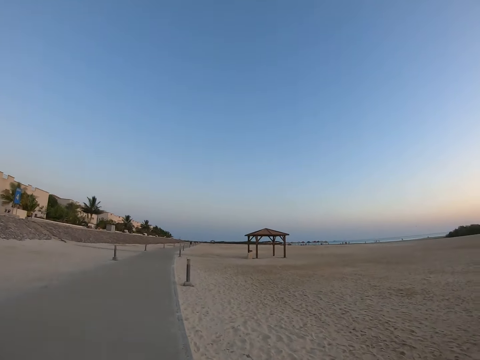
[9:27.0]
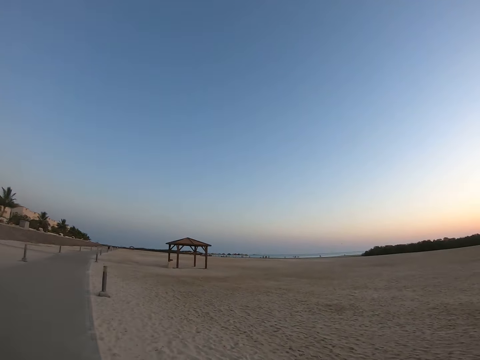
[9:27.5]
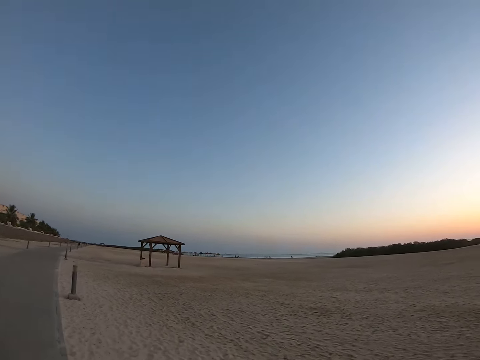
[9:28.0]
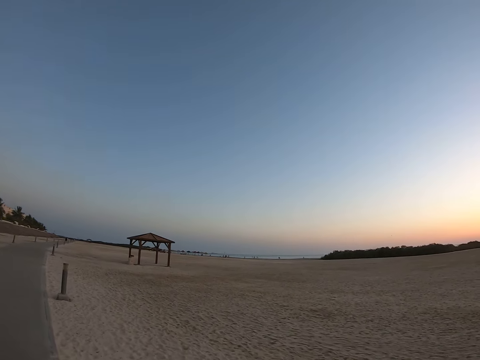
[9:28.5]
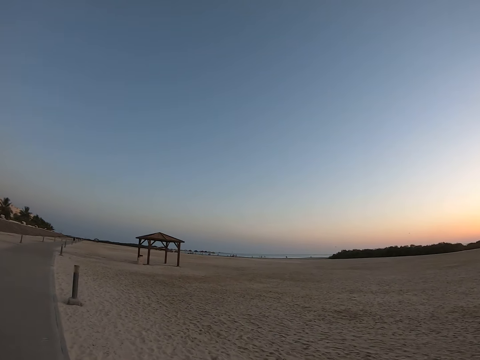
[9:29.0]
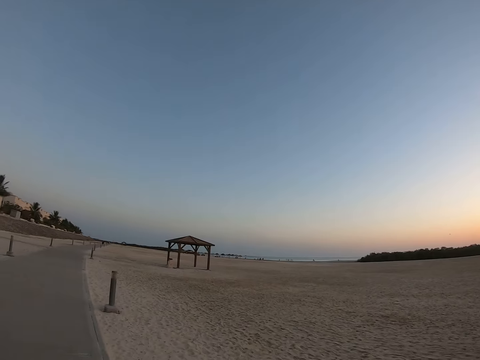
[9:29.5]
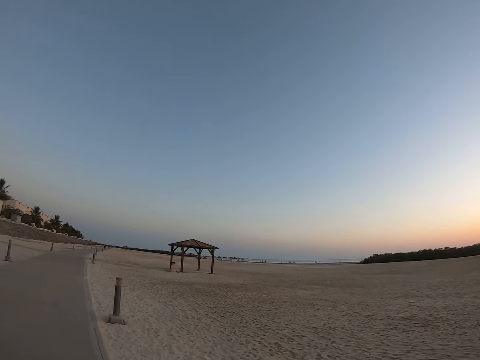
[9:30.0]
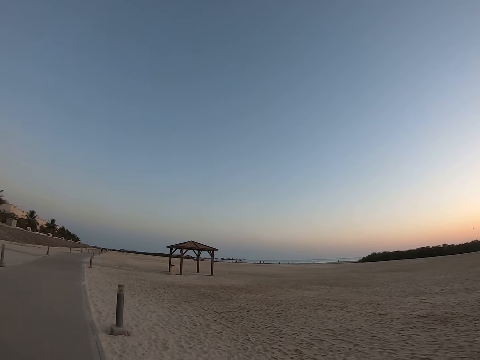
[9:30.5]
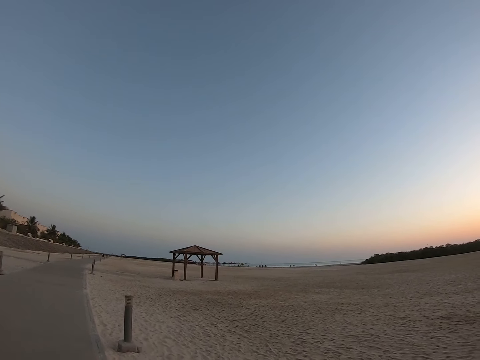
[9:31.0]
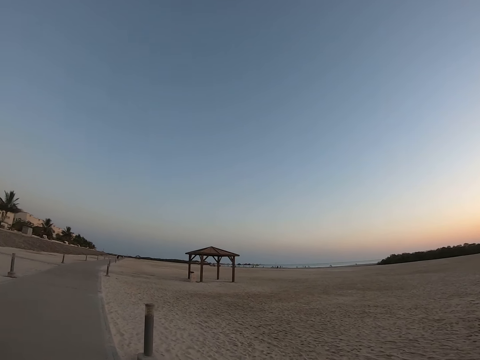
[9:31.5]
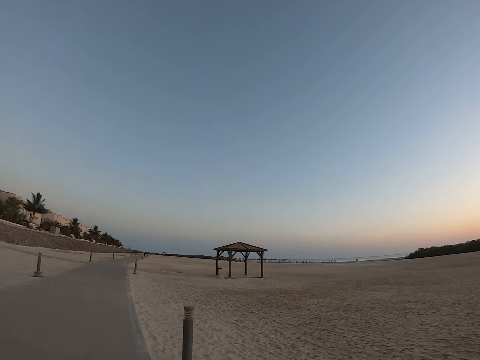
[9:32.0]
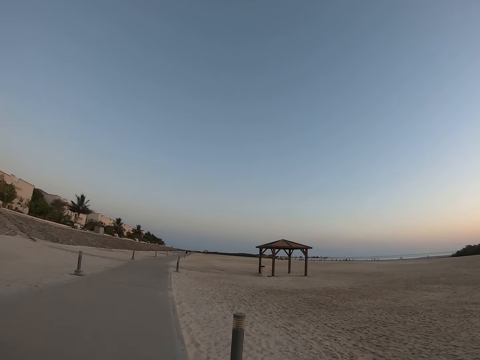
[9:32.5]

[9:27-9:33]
The camera wearer walks.

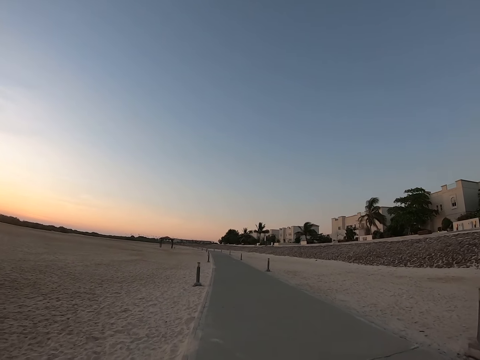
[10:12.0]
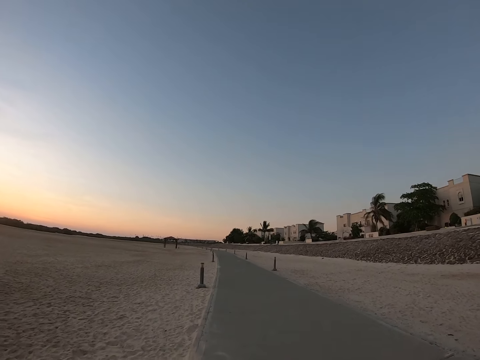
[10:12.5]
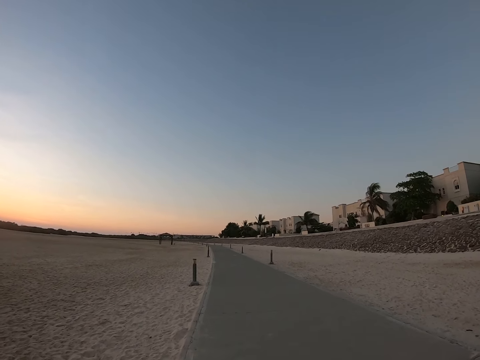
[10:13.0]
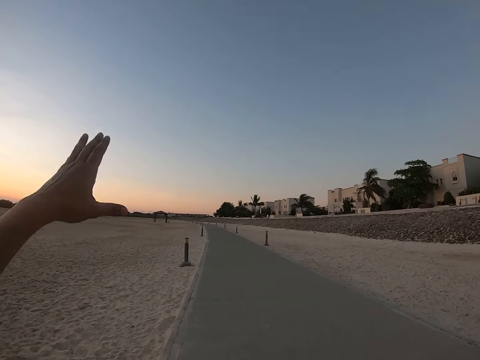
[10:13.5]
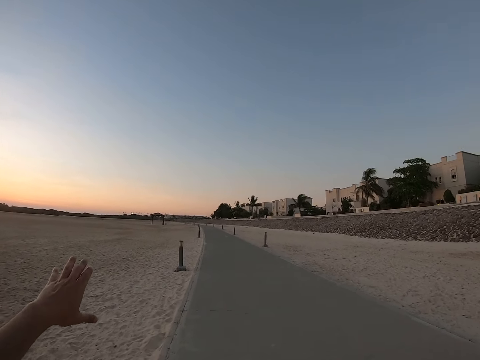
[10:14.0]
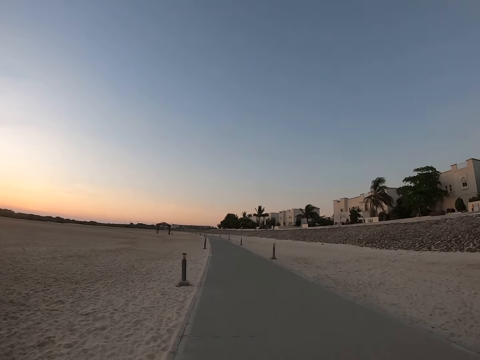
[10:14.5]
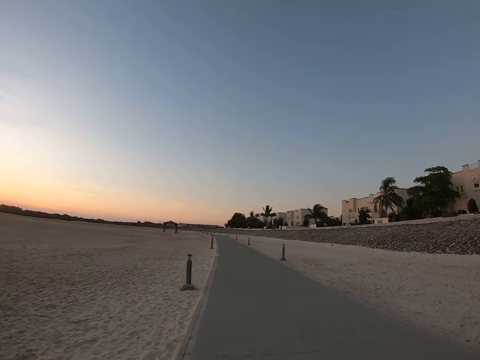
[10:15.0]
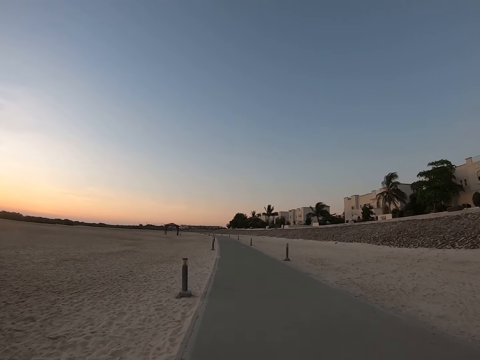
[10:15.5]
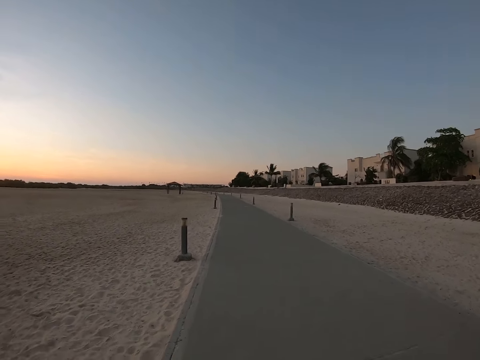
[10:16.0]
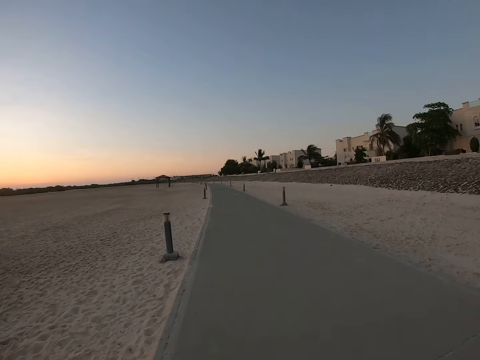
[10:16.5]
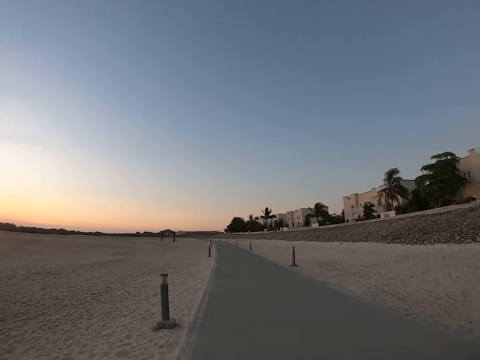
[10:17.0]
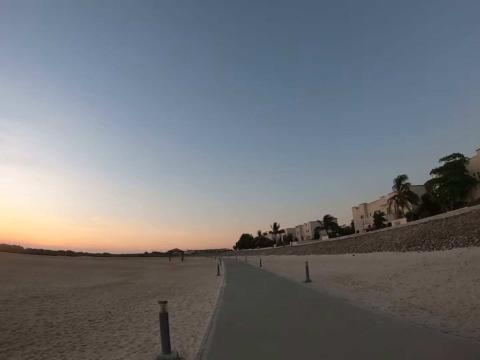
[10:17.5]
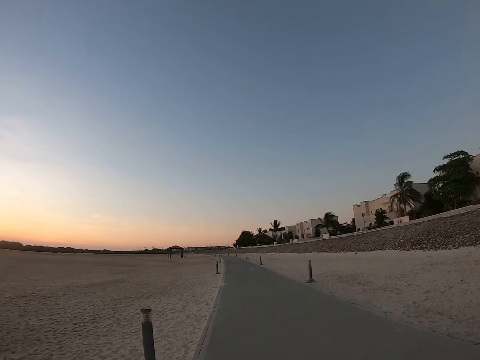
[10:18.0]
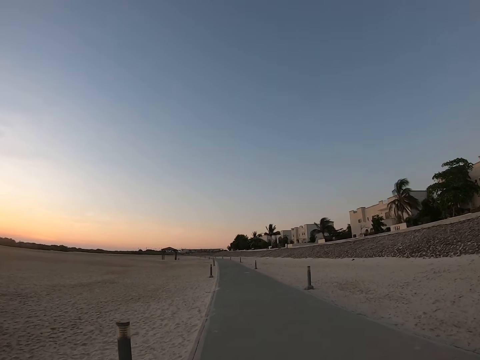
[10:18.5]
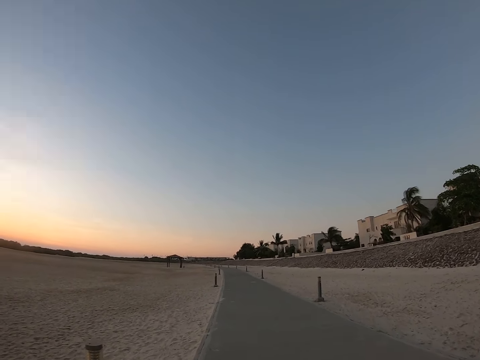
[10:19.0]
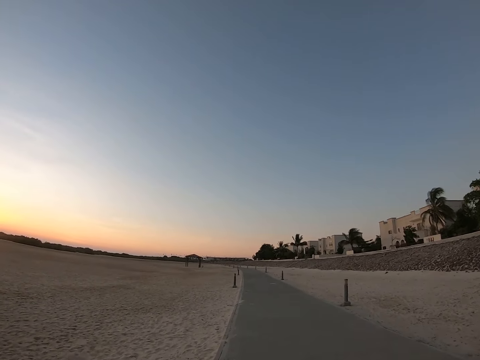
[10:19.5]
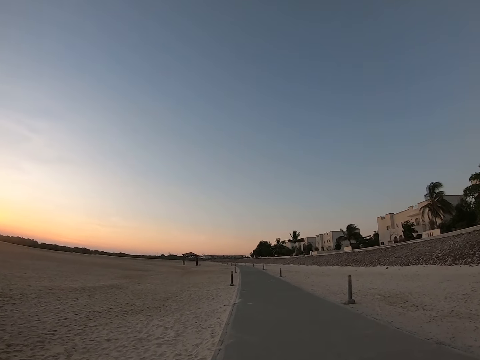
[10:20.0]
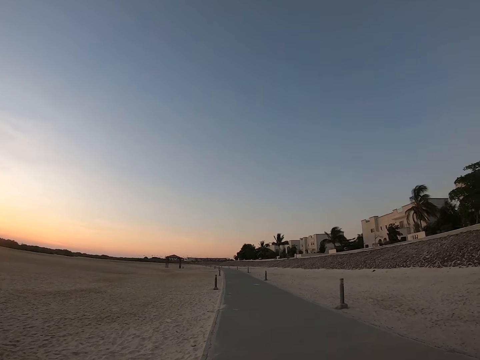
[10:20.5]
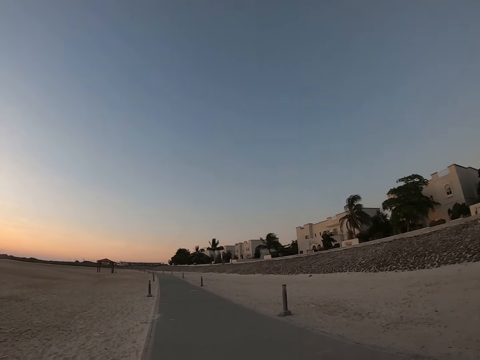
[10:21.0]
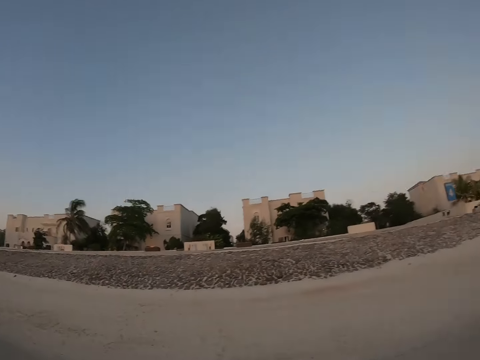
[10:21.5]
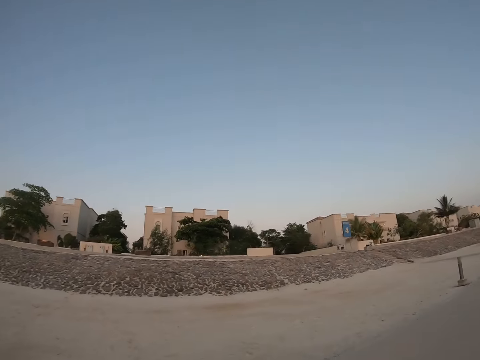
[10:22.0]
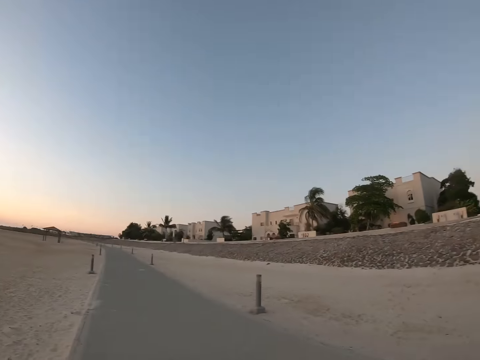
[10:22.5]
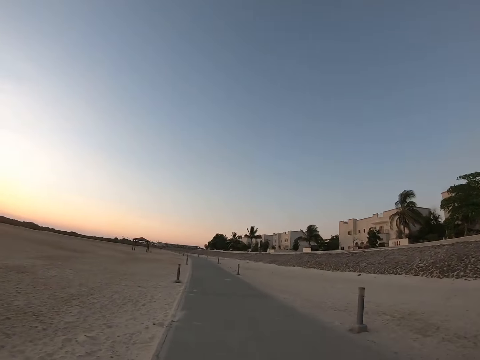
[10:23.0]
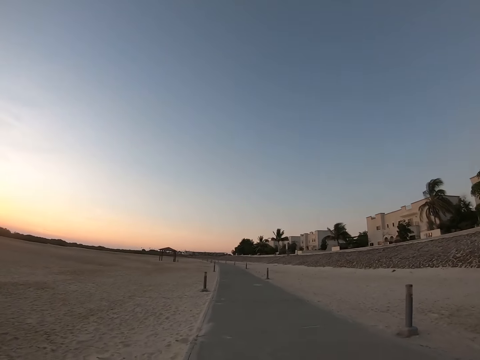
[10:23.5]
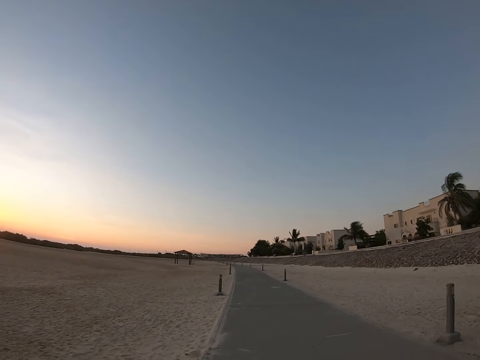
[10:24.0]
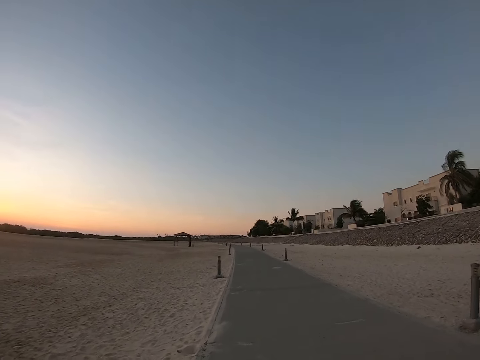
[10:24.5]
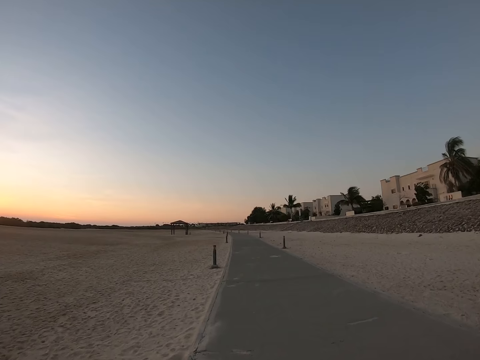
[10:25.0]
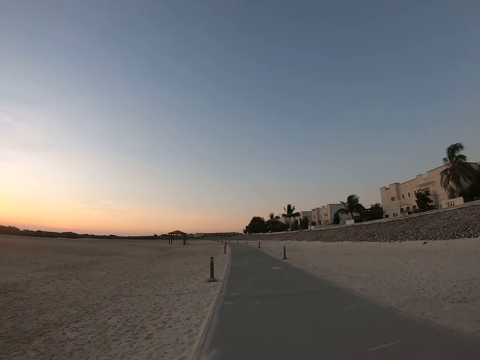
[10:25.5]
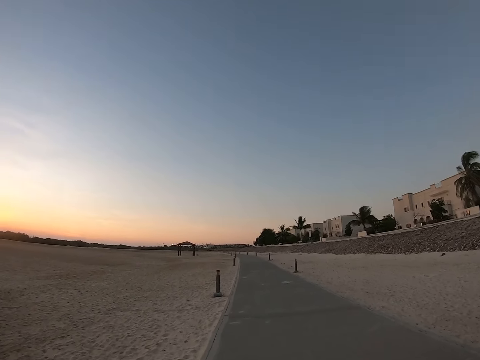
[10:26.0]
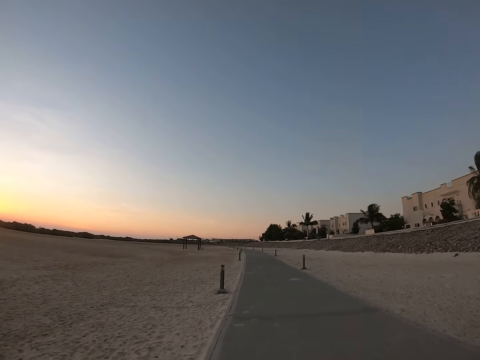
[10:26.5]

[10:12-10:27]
The camera wearer stretches the hand. They raise the hand. They walk. They look around. They walk around.

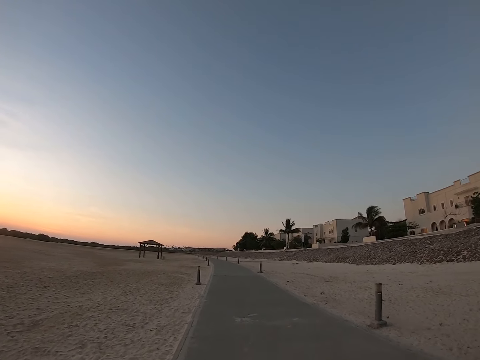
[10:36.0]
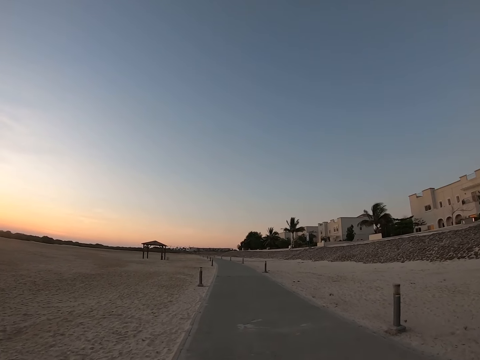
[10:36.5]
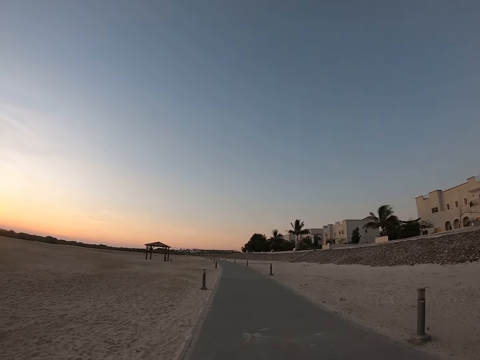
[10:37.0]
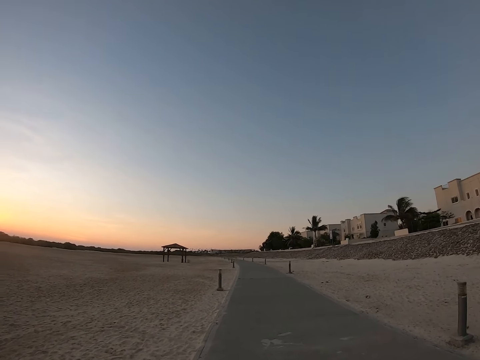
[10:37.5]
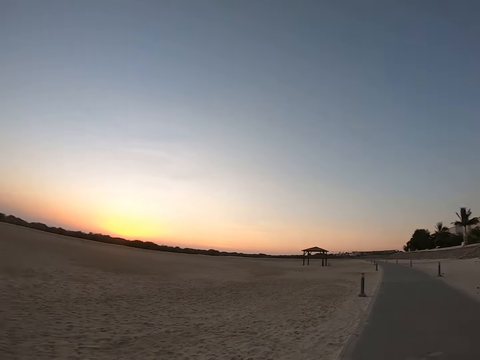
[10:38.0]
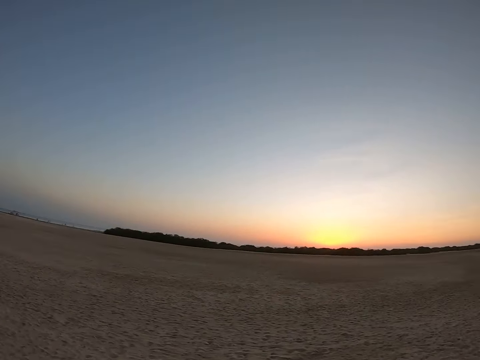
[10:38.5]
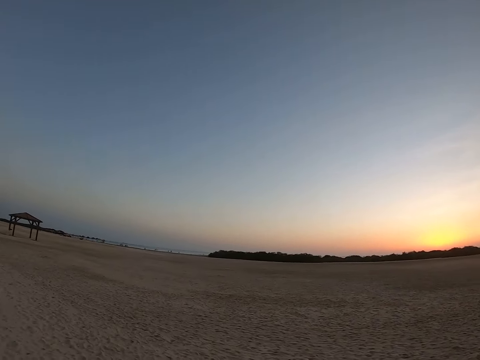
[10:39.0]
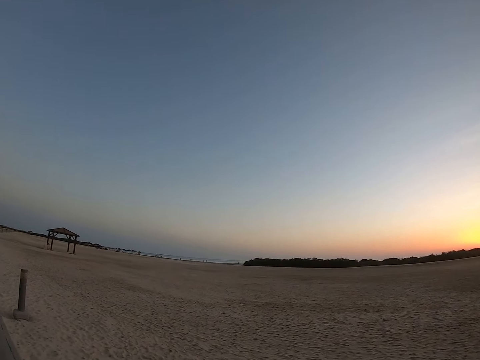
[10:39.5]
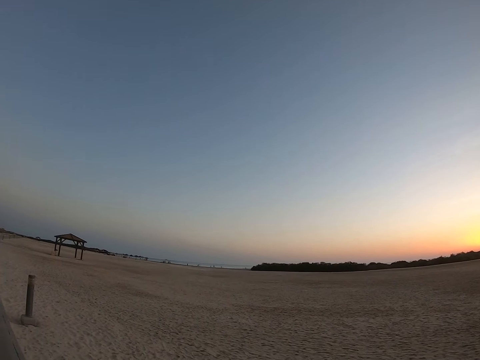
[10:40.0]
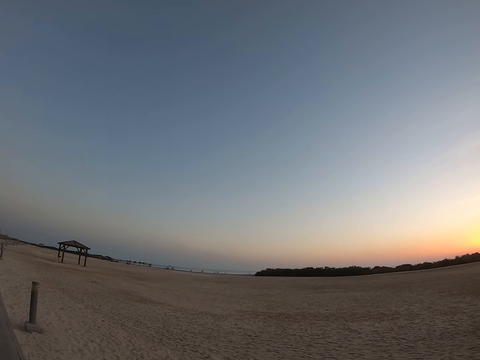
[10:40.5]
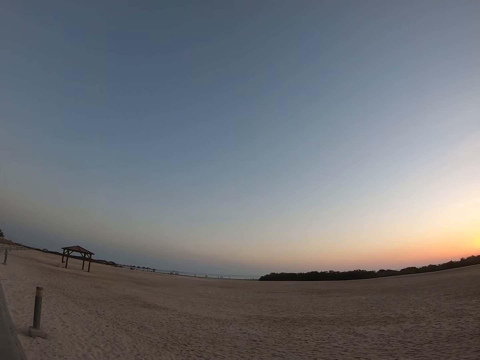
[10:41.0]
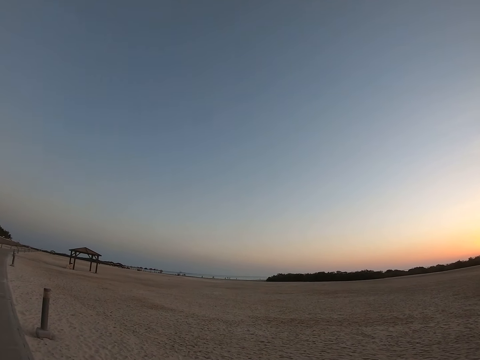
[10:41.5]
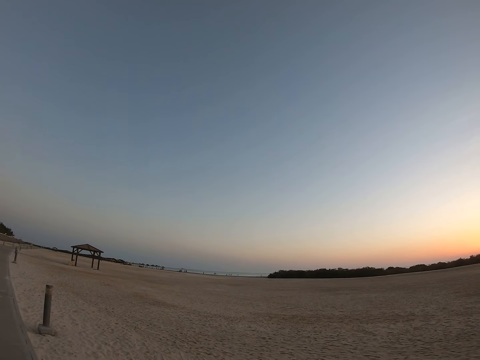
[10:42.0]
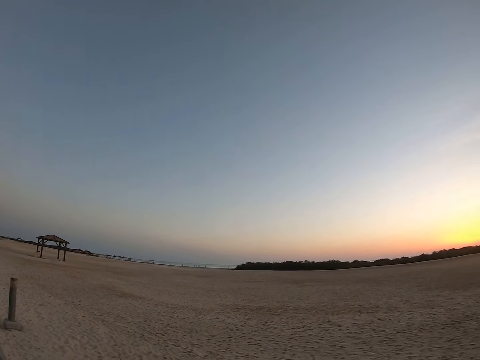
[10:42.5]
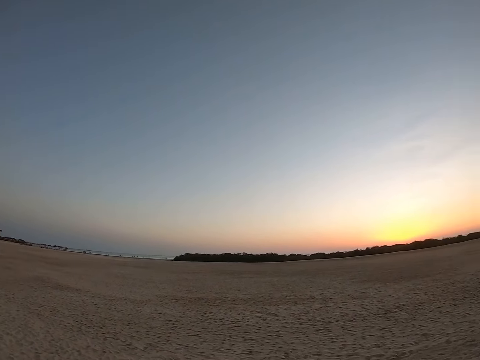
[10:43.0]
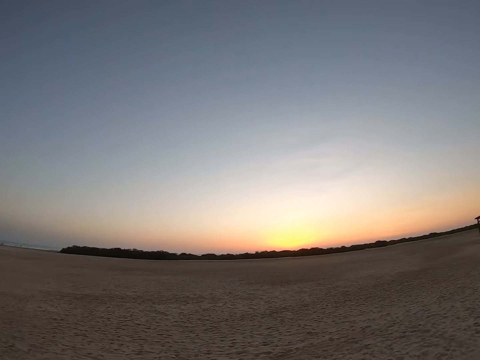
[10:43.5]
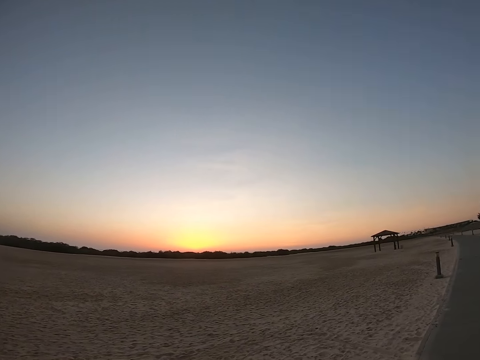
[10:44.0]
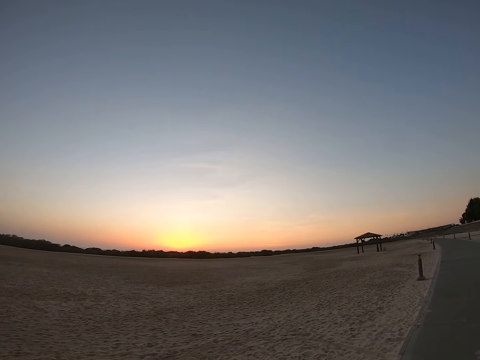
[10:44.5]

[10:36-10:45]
The camera wearer looks around. They move the camera.
